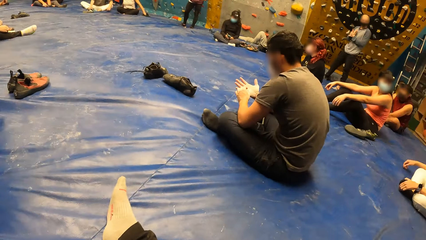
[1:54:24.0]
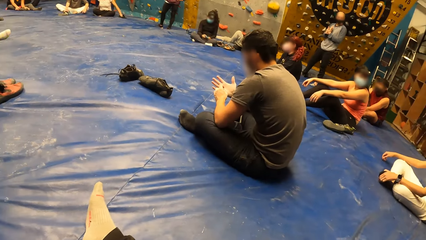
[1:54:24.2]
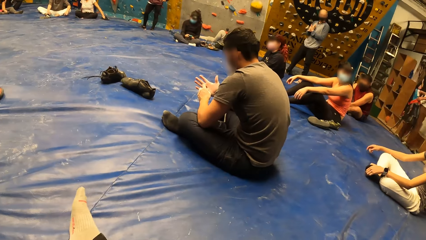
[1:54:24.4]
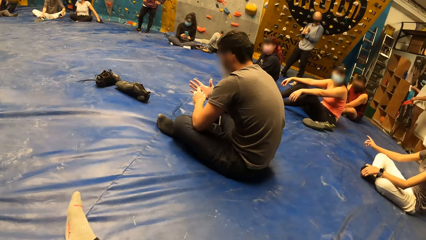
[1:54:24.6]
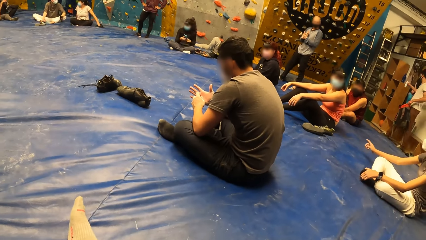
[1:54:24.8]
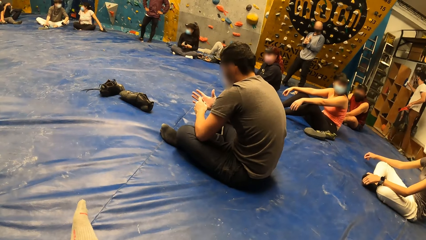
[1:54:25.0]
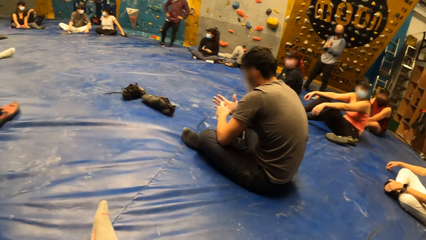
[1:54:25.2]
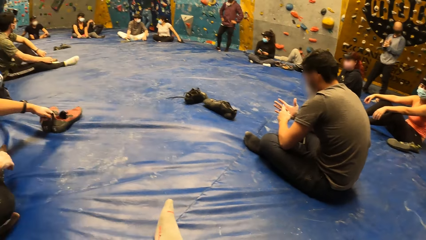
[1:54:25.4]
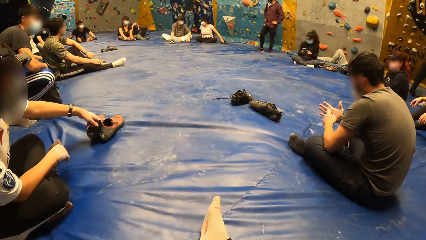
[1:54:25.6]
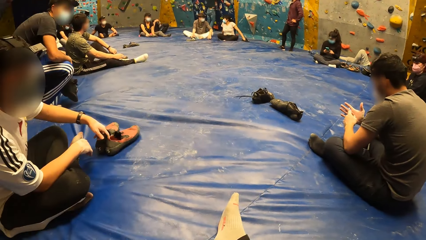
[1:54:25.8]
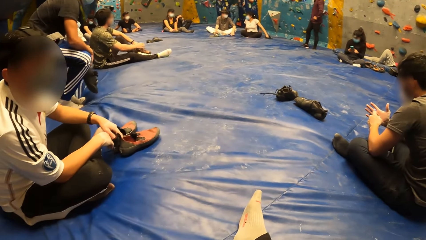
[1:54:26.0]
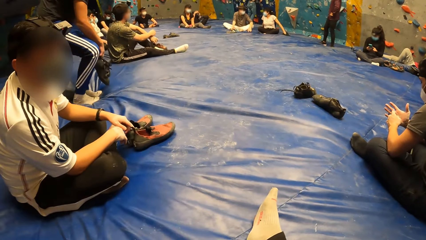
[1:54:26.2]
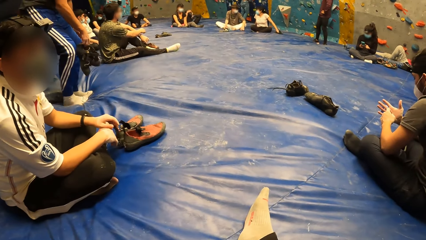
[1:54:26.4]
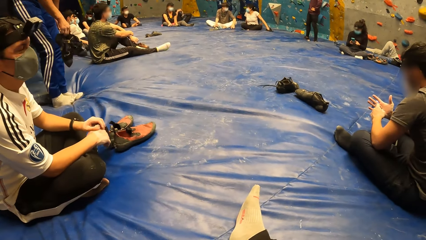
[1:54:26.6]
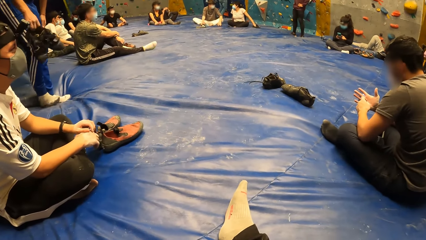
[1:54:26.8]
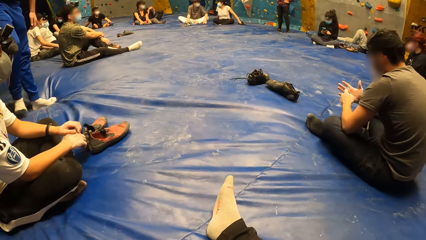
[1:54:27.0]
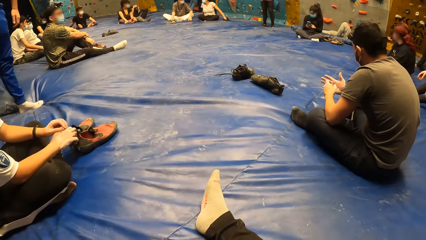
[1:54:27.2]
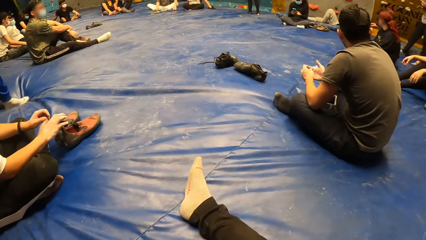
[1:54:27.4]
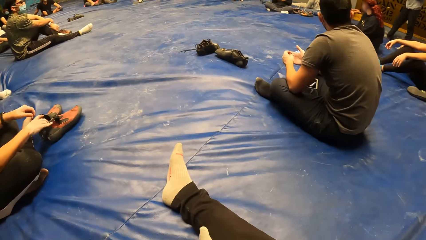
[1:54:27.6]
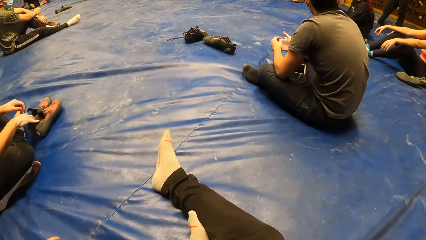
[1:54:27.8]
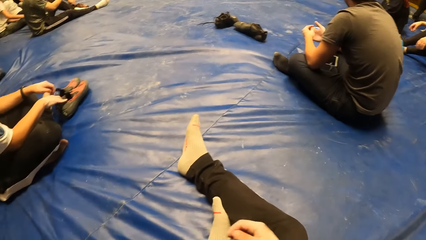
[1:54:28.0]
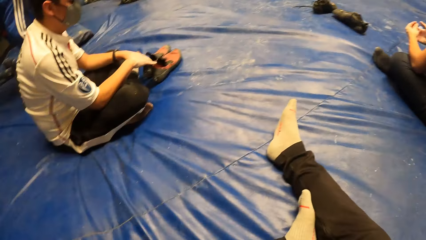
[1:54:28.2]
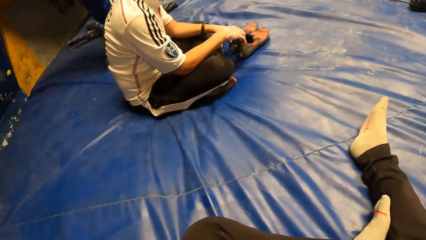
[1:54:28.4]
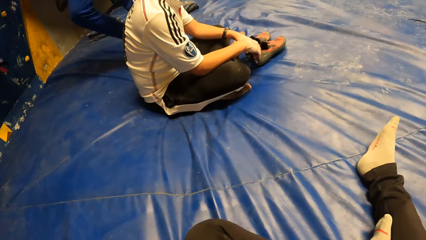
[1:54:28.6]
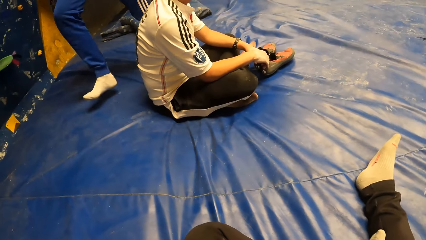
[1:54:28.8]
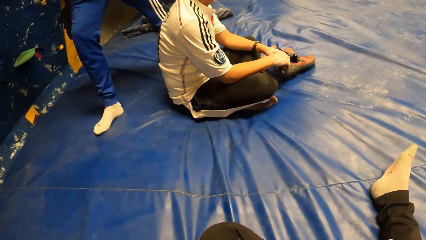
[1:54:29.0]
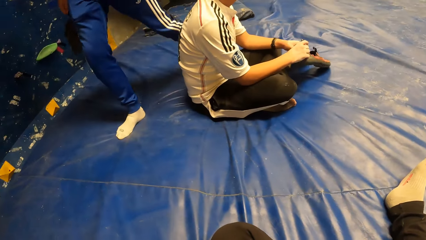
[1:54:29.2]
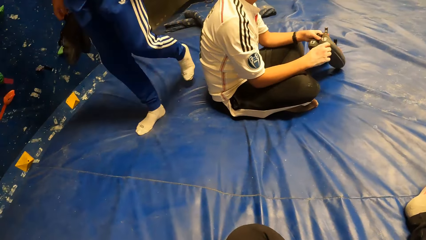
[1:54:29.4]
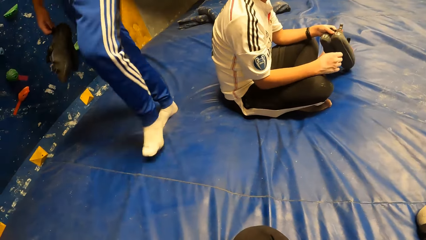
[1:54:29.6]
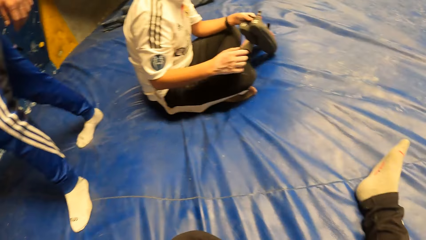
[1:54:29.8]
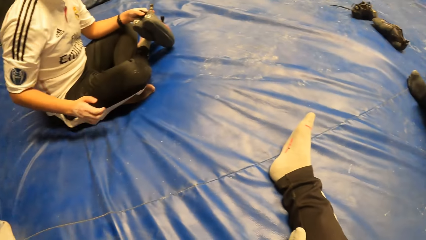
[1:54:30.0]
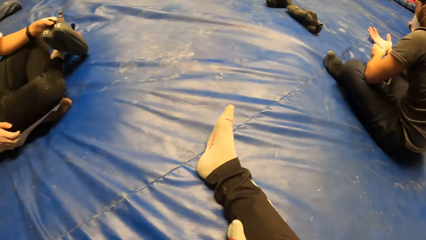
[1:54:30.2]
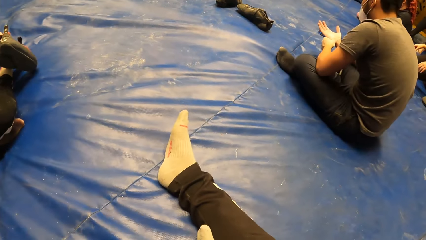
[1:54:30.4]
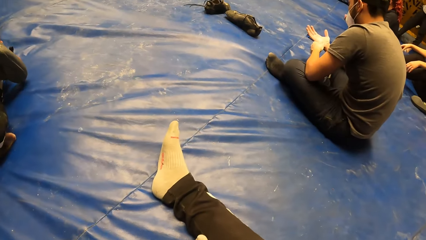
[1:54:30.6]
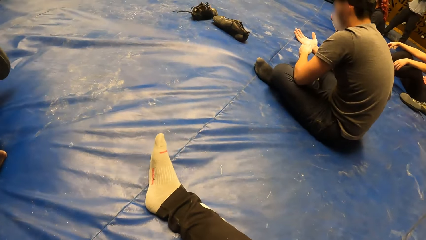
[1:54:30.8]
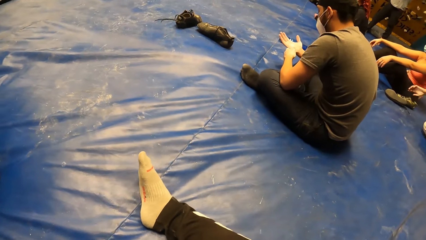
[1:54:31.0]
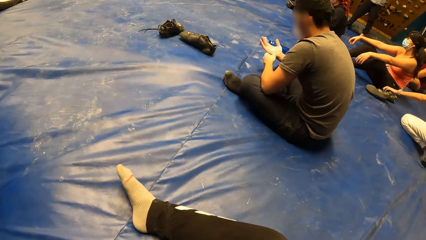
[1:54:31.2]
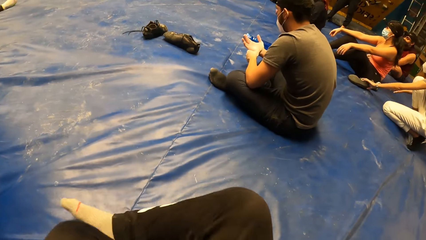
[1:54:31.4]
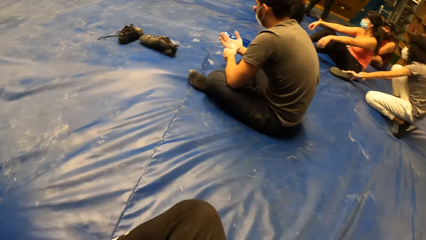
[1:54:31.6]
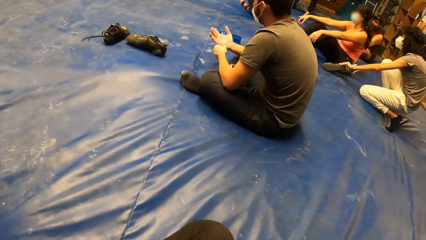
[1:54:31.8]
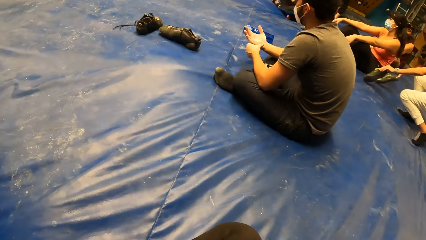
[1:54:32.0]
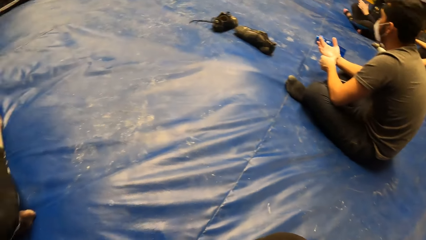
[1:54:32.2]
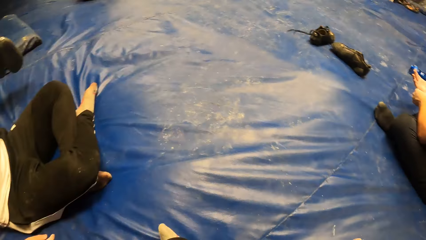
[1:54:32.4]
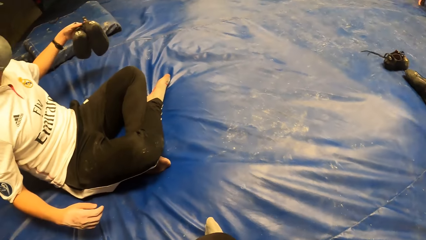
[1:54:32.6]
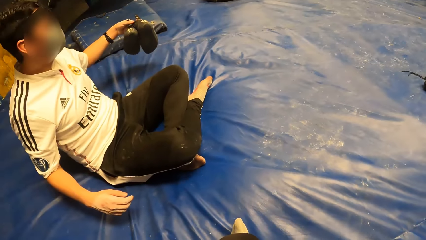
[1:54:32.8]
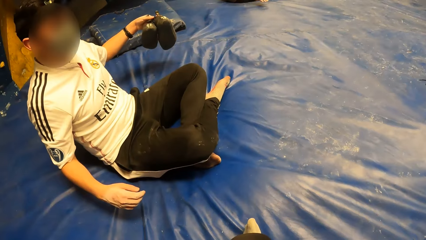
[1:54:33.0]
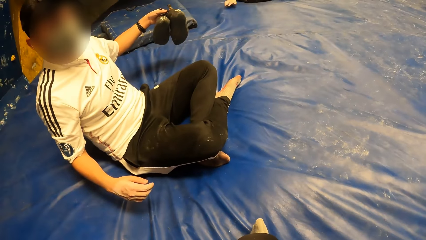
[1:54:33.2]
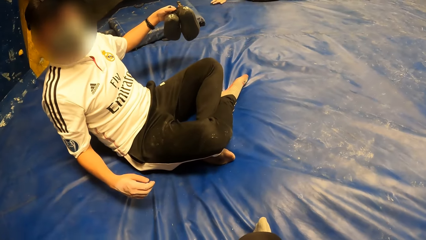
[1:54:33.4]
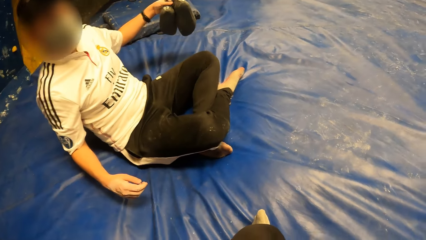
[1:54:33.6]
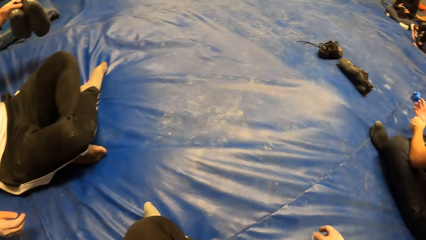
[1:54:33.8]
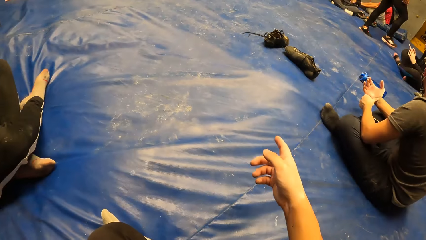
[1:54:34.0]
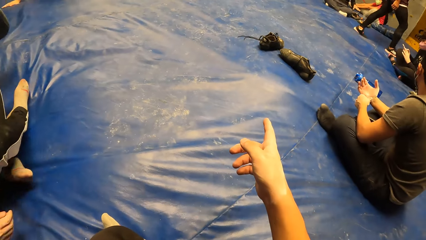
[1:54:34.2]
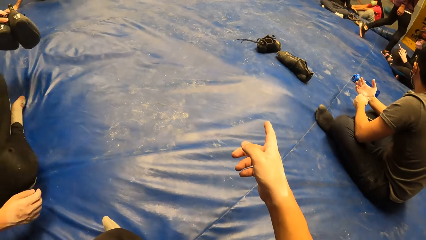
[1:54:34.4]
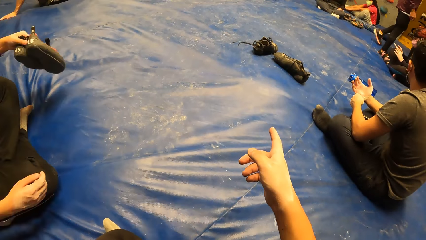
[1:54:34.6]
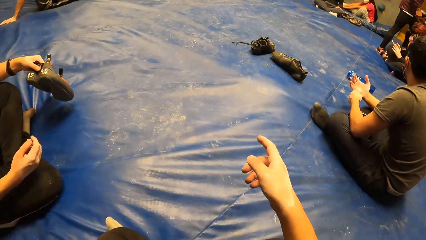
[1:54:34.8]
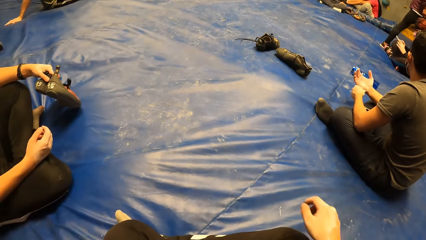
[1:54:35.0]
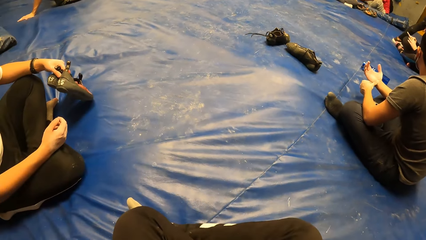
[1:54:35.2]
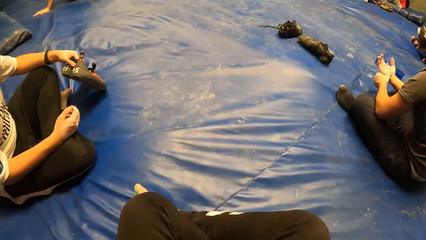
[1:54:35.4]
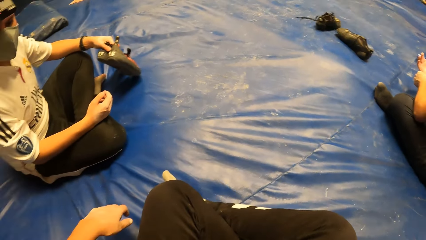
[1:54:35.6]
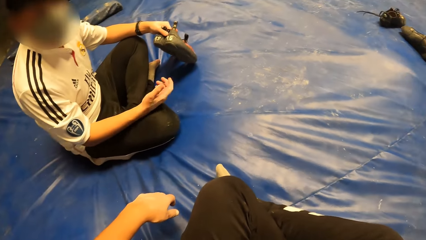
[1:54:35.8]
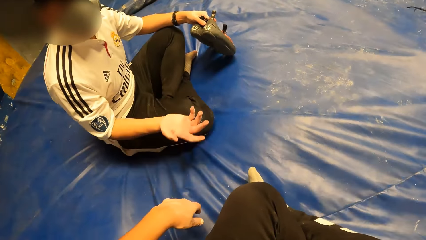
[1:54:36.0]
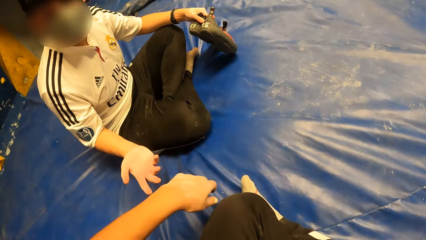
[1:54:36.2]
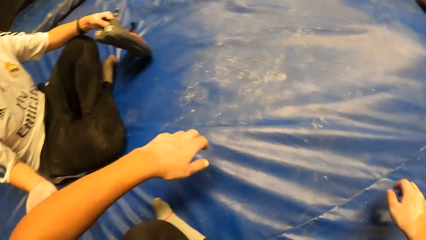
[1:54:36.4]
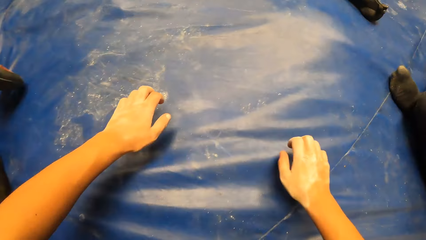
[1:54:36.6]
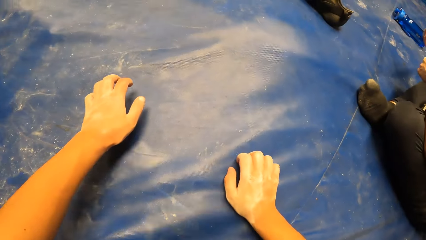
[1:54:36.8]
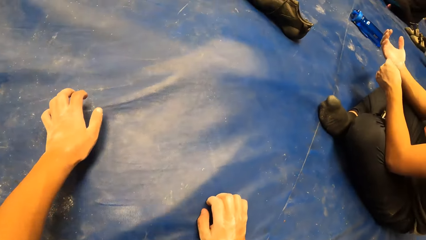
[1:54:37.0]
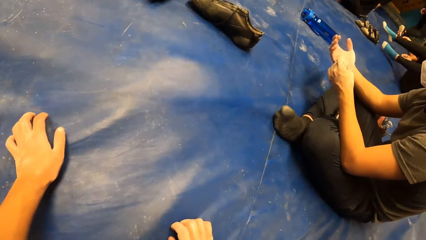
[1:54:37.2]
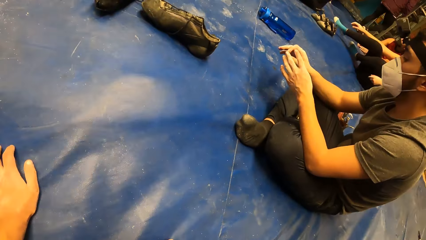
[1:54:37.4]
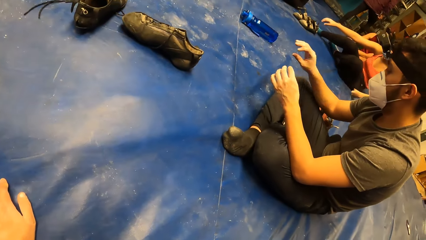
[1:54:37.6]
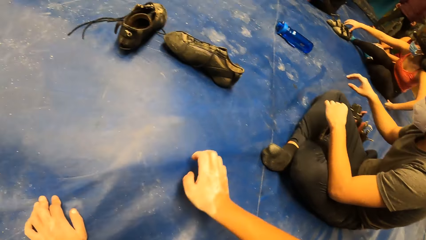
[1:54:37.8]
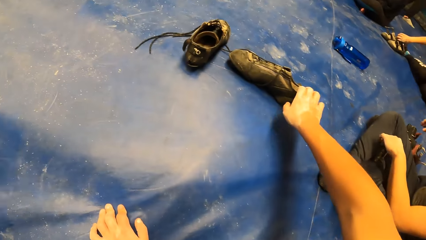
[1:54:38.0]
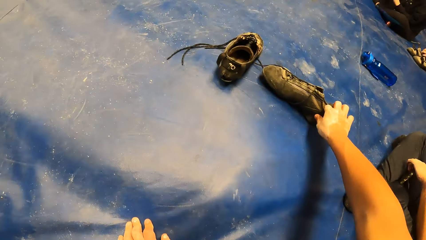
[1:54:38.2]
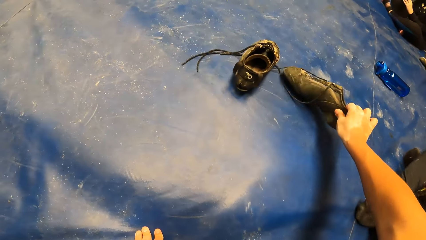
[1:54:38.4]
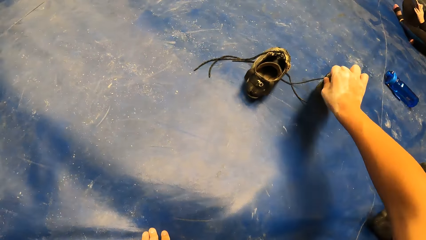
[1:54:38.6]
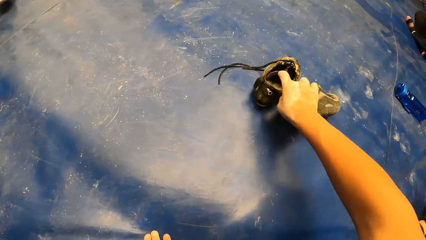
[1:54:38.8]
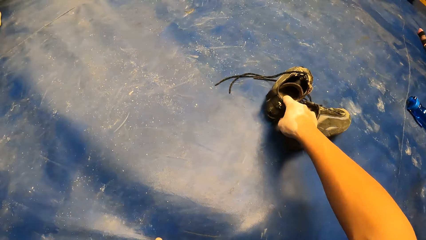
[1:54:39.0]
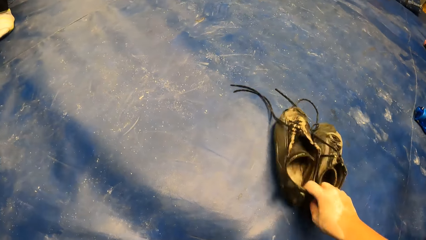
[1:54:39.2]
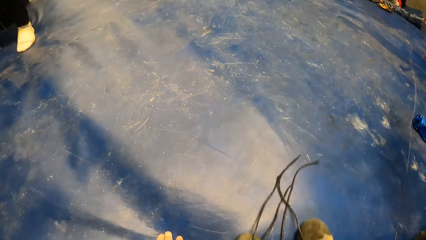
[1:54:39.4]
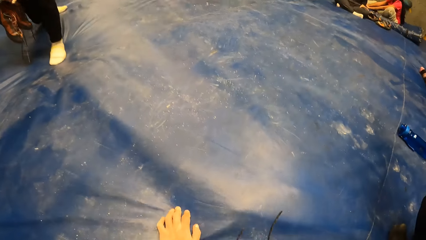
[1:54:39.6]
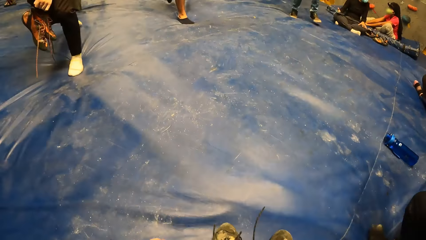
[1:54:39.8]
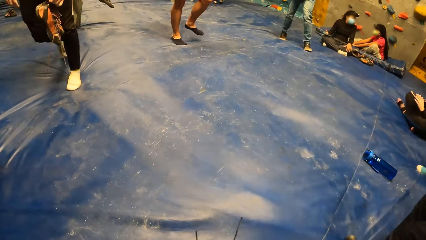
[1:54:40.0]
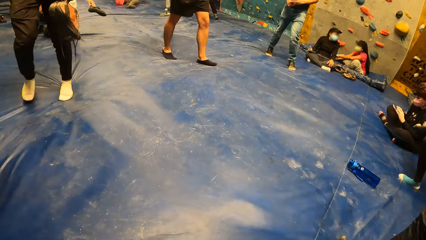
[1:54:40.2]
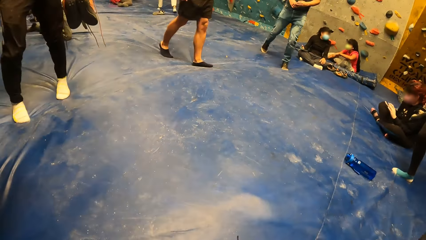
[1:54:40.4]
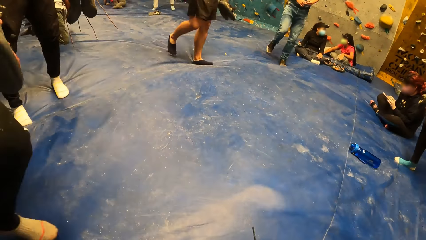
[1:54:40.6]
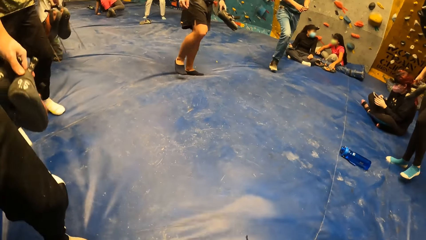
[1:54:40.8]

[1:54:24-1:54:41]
A man moves a pair of shoes on the floor with his left hand. He picks the pair of shoes from the floor with his left hand. The camera wearer points with the right hand. He moves on the floor. He picks a pair of shoes from the floor with his right hand.
